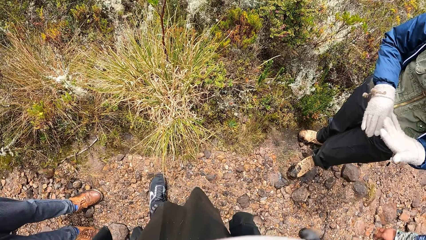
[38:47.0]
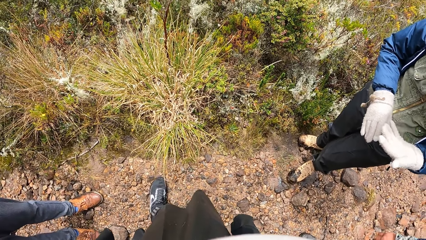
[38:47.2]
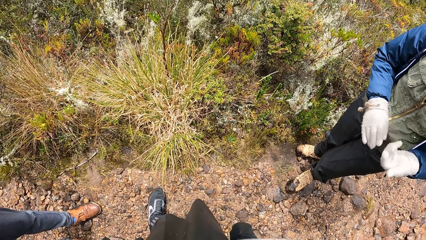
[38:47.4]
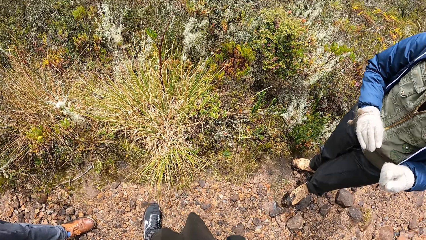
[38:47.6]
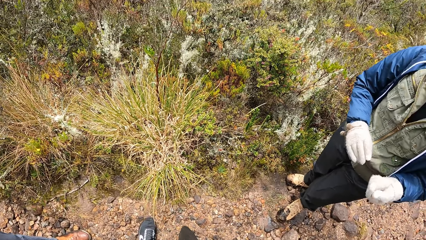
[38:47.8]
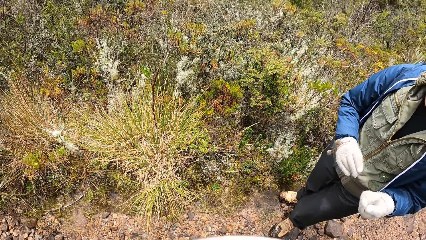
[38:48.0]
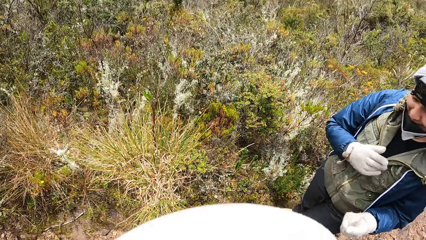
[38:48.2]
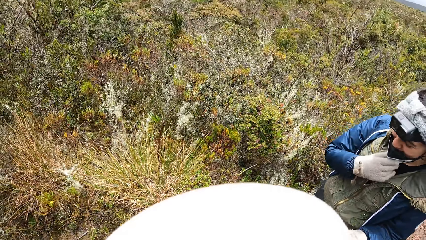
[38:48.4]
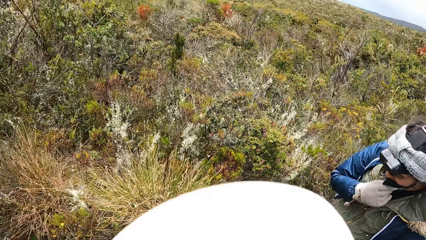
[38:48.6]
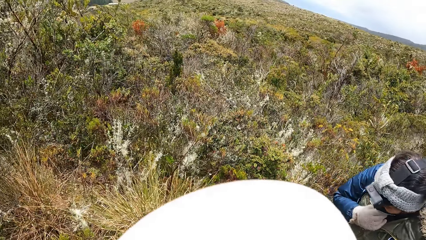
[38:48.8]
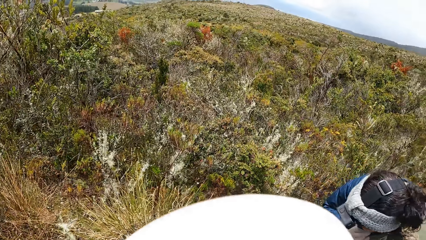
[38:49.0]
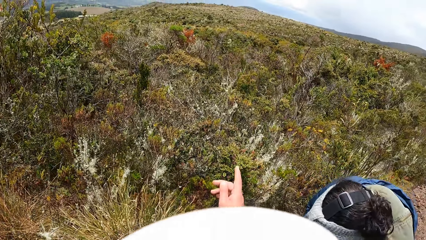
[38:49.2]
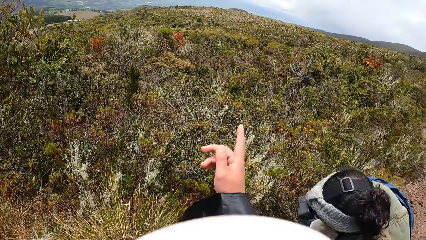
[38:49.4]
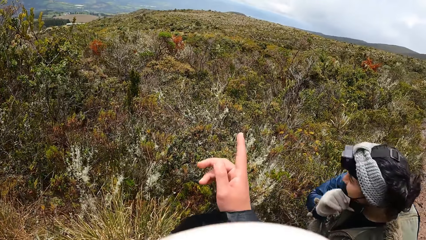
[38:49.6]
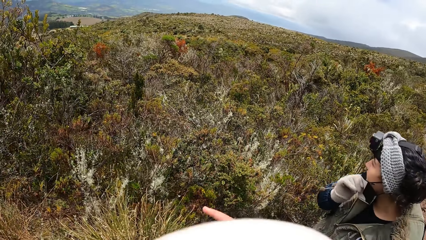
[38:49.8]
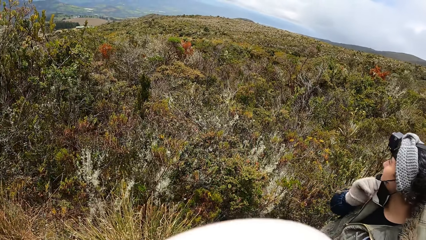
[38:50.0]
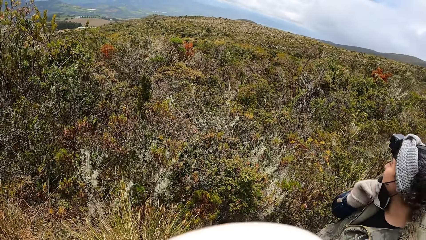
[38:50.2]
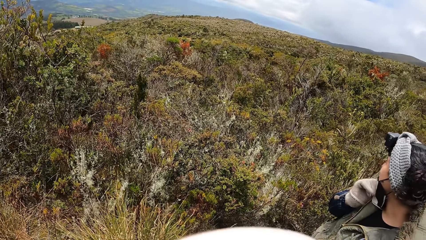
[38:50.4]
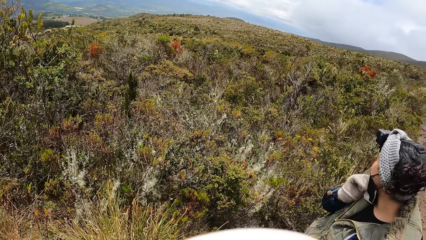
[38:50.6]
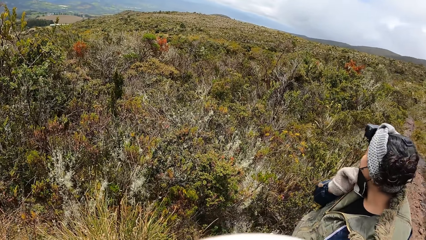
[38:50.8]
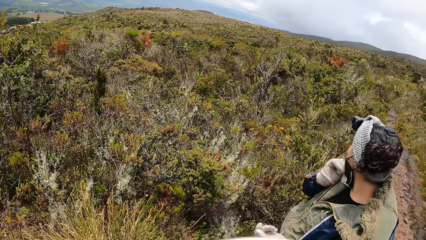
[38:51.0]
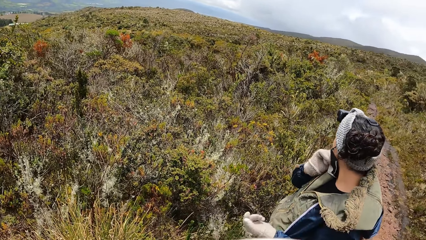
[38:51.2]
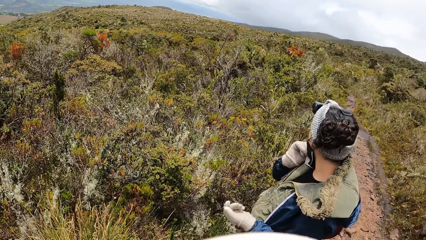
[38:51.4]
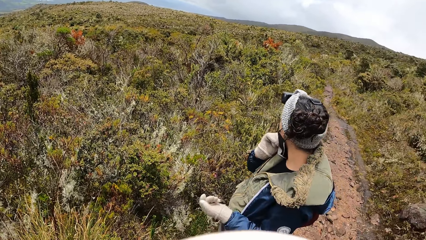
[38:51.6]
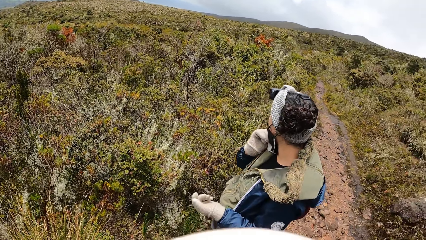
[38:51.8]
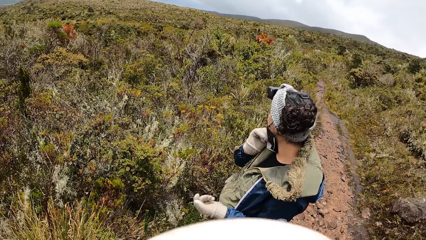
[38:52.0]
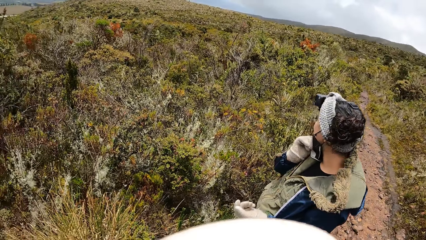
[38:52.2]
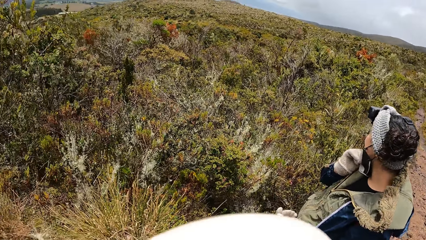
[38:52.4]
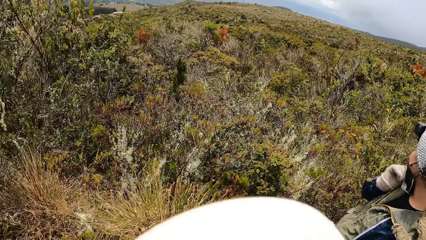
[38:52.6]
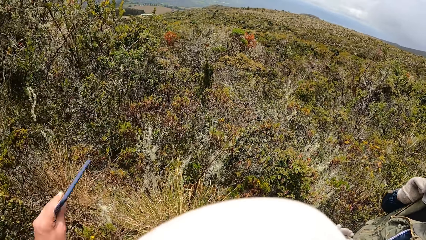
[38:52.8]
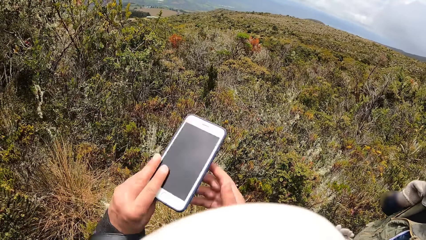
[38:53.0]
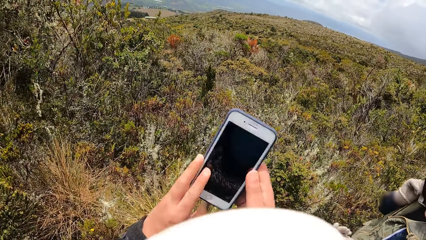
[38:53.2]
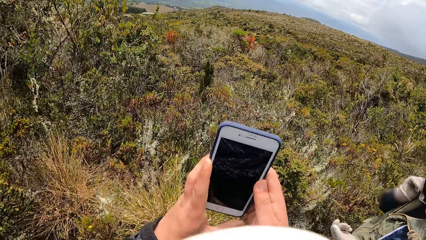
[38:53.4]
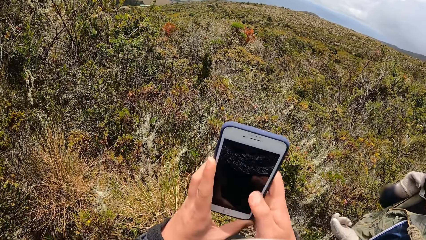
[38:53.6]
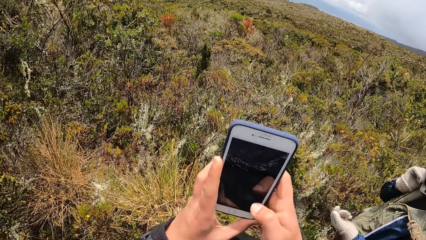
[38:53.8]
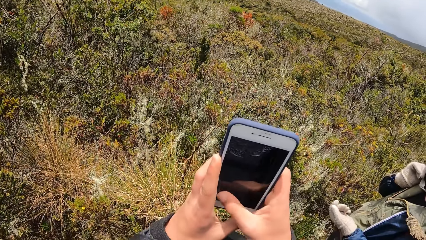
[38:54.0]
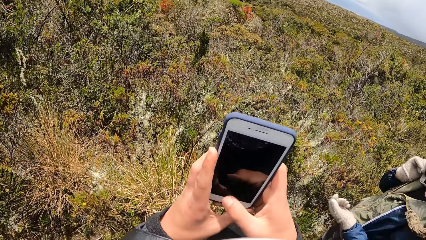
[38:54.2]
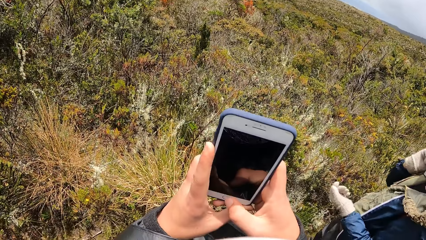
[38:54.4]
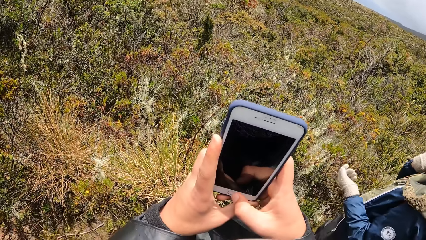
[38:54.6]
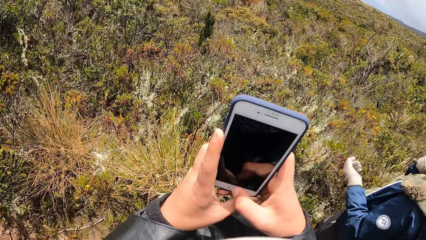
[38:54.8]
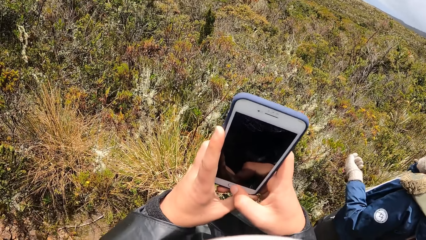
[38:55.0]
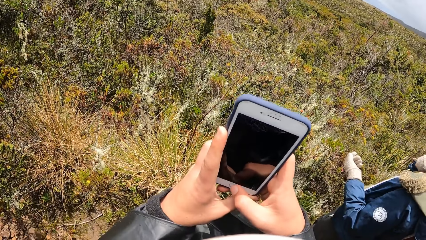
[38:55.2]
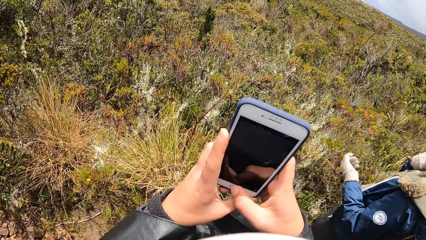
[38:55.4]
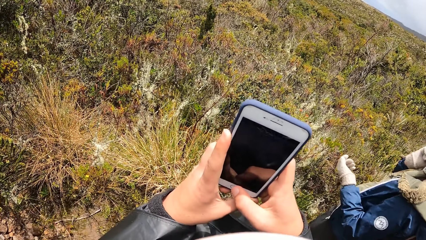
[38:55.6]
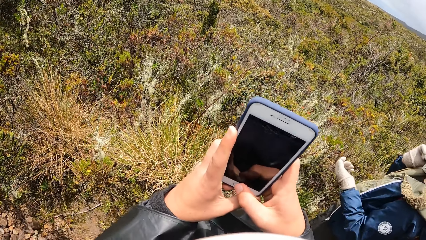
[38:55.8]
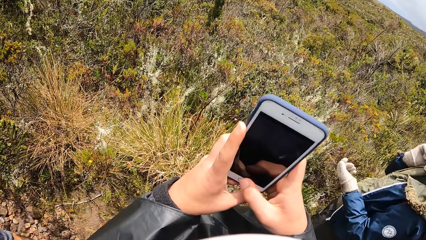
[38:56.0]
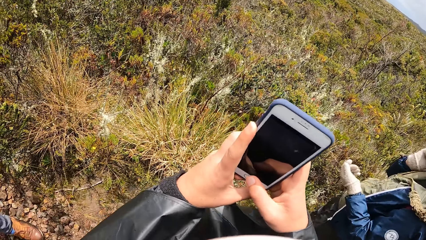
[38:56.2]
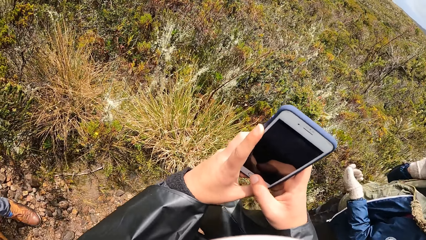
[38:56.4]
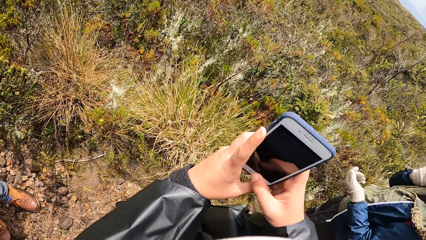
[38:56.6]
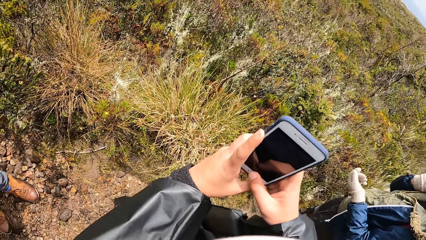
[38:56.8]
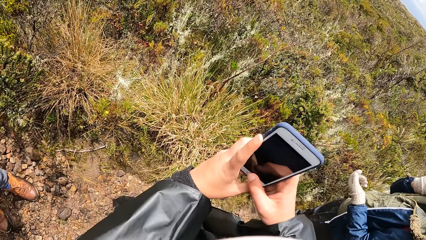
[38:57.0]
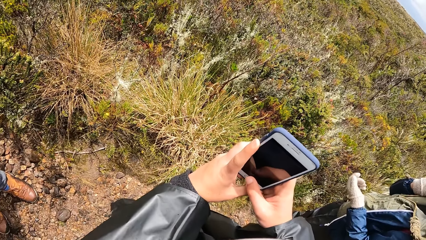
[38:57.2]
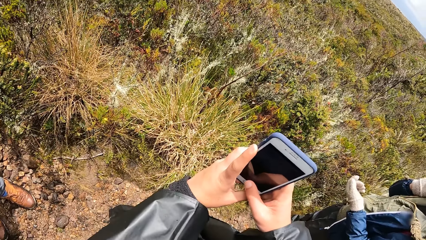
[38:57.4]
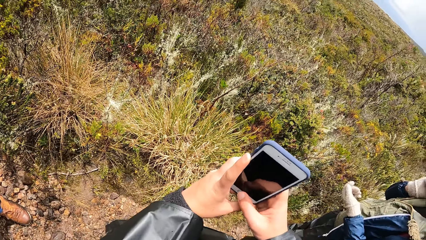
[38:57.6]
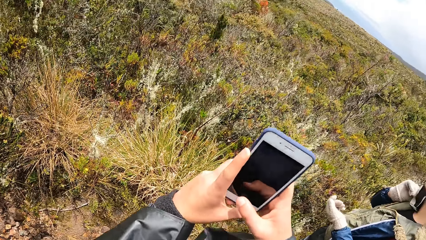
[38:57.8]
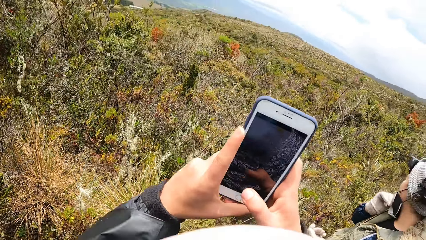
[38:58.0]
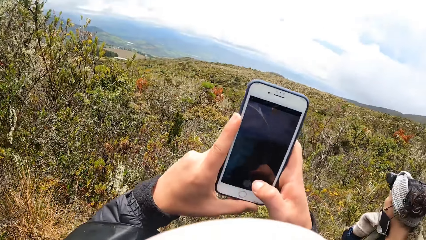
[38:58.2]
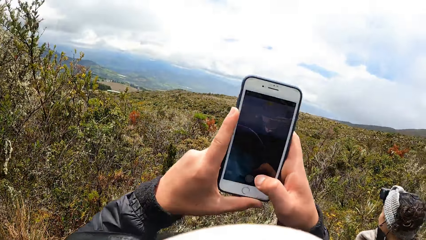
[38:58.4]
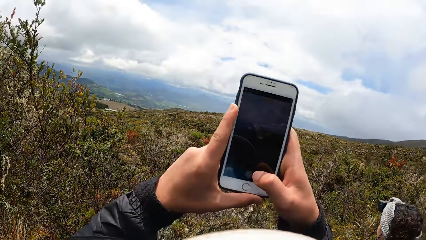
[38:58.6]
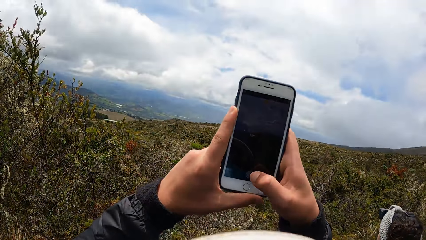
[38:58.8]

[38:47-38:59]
The camera wearer interacts with the group of people. He holds a phone in his left hand. He holds the phone with both hands. He operates the phone with both hands.

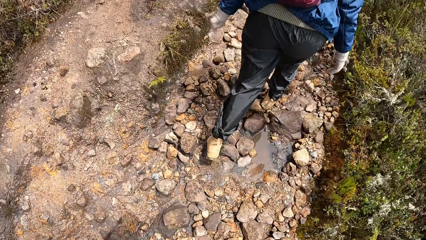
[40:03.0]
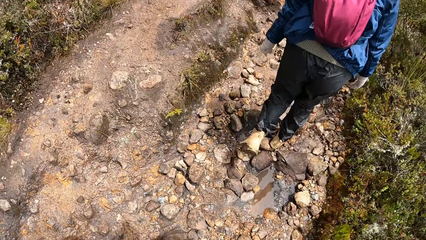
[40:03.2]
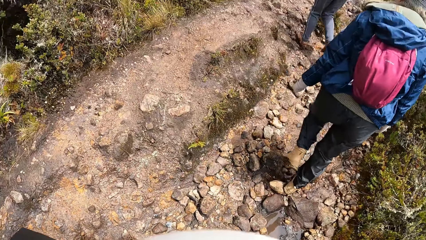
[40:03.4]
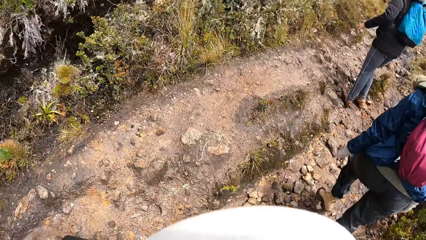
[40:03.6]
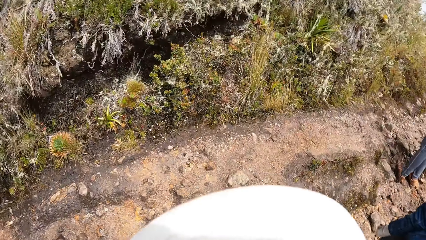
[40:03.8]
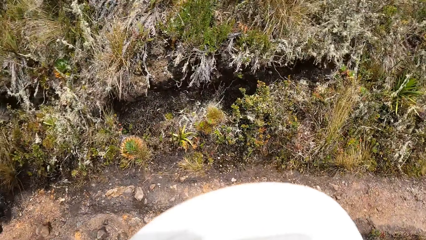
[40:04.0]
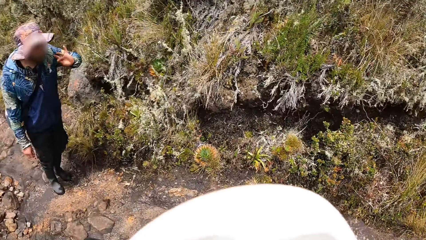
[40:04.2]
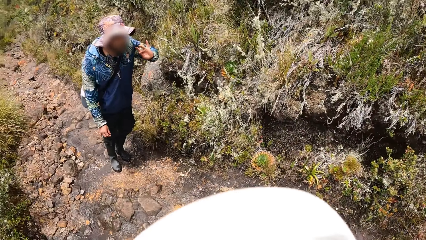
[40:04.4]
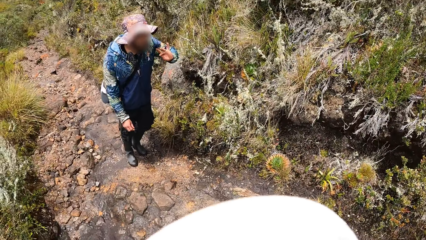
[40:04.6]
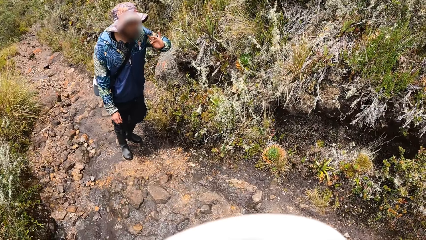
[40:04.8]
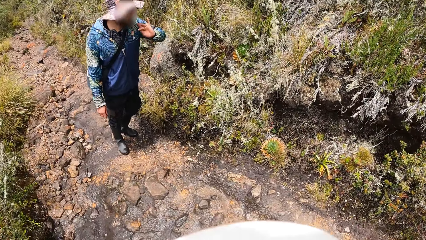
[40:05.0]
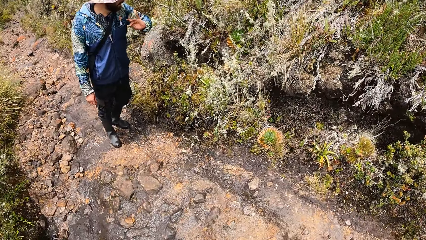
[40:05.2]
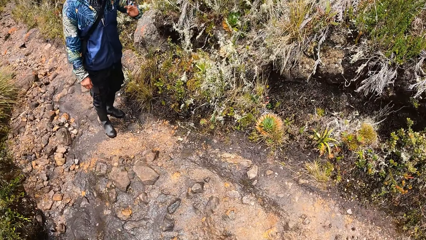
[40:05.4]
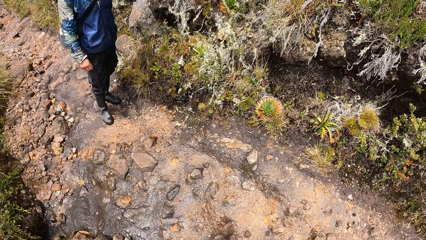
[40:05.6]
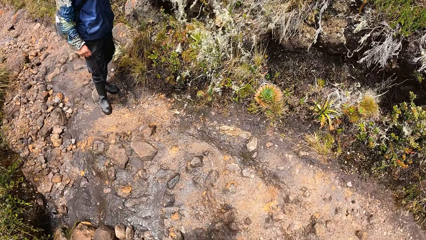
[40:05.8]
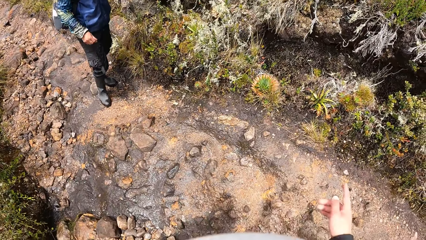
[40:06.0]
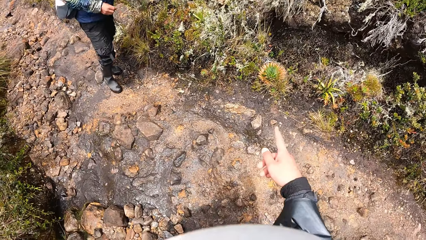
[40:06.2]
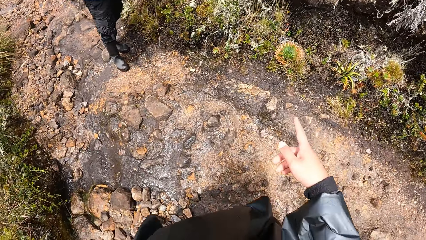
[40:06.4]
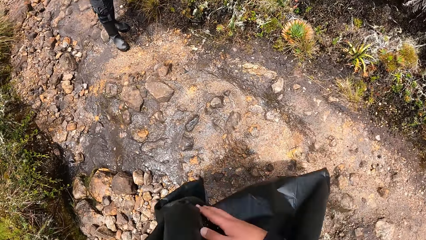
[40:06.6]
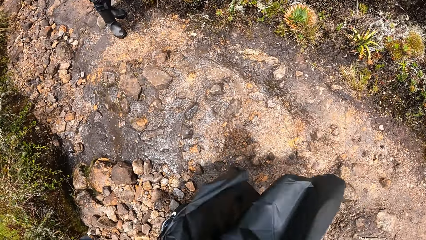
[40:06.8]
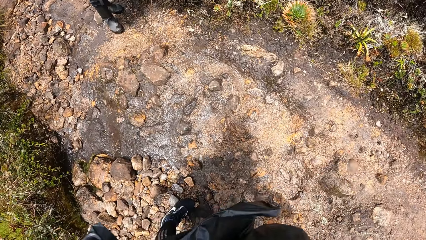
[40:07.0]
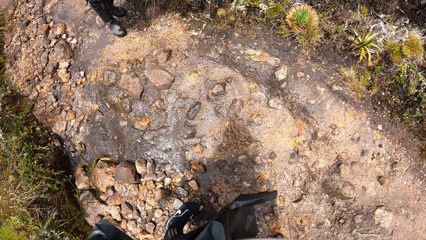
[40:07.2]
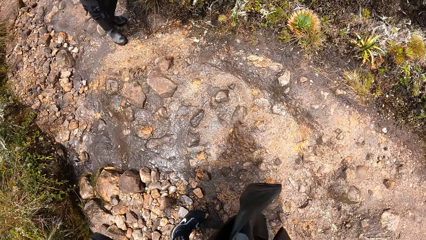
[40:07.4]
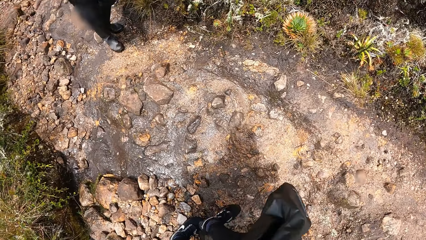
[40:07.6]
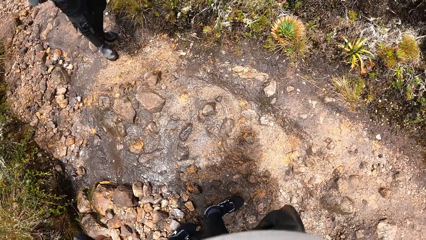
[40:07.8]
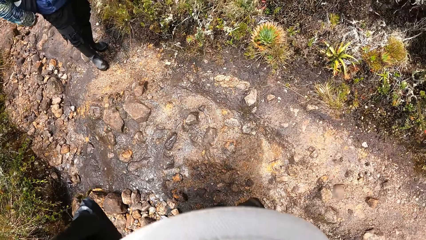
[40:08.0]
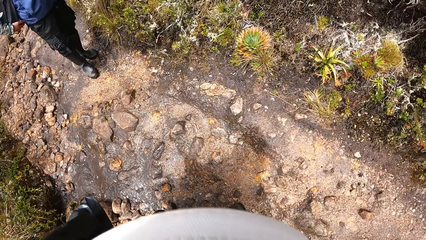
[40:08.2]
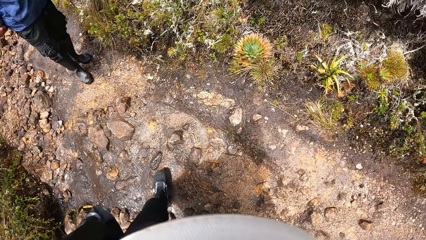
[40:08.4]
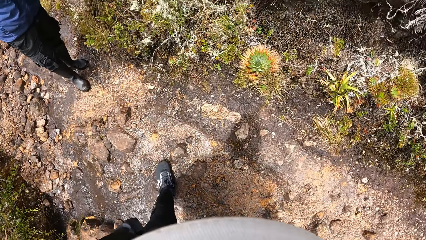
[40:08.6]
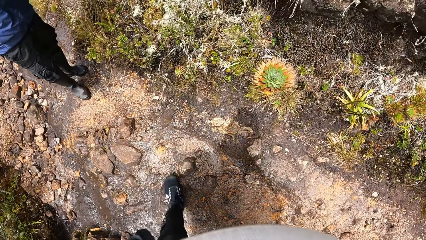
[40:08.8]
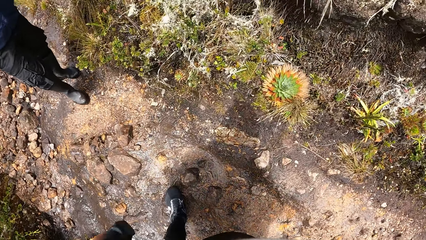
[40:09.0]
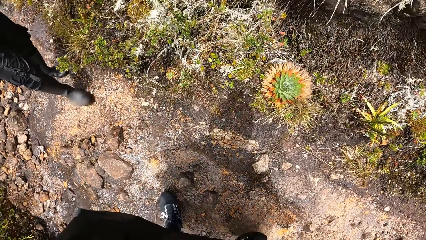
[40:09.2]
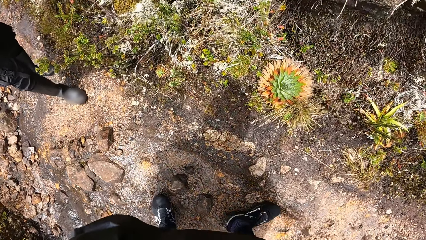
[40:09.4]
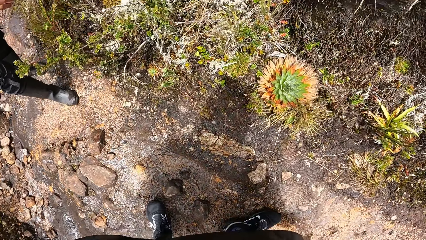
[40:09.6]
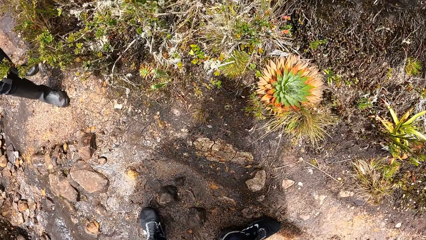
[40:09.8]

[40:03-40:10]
The man interacts with the camera wearer. The camera wearer interacts with the man. They point the right hand forward. They look around.
